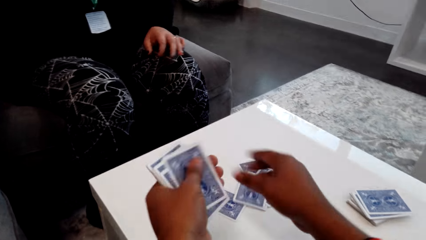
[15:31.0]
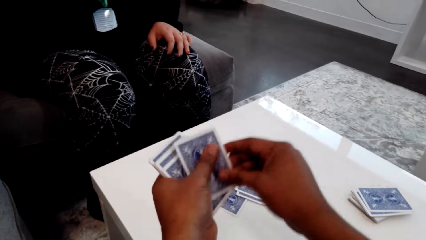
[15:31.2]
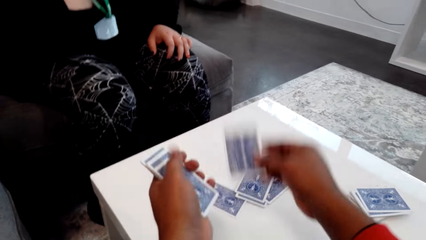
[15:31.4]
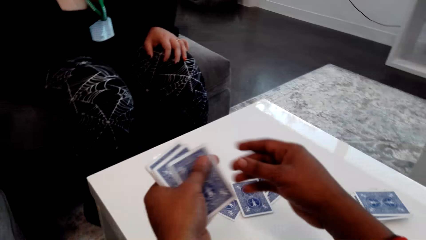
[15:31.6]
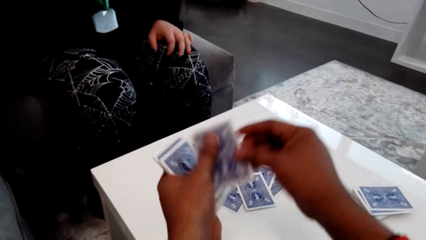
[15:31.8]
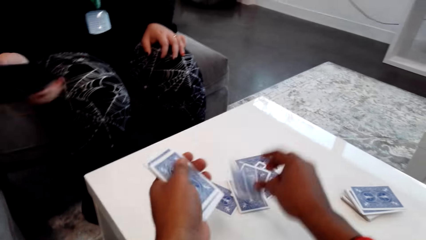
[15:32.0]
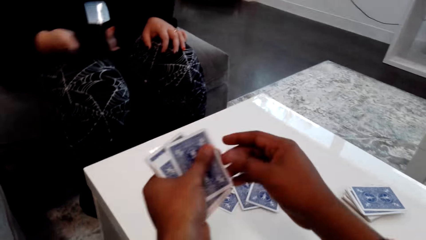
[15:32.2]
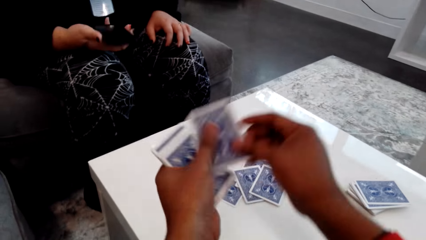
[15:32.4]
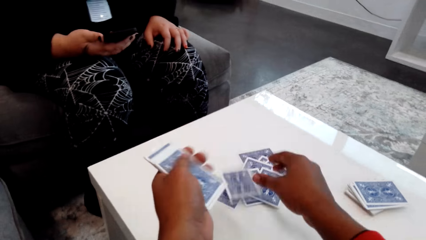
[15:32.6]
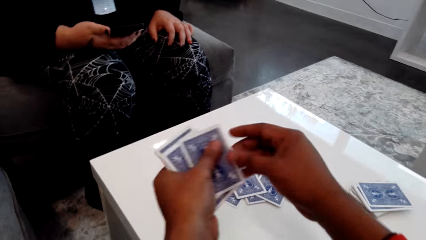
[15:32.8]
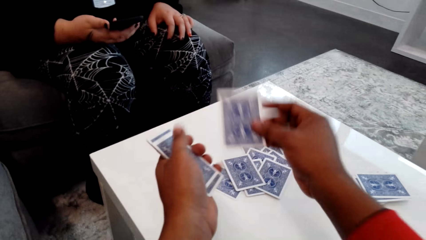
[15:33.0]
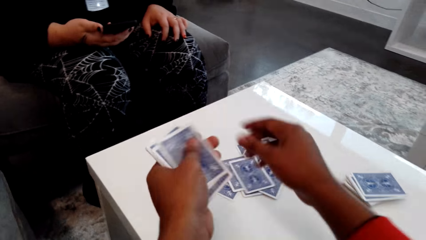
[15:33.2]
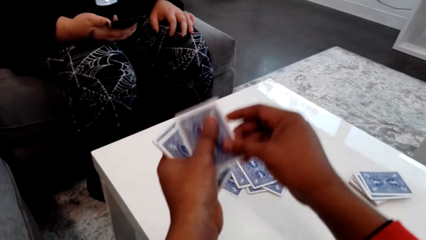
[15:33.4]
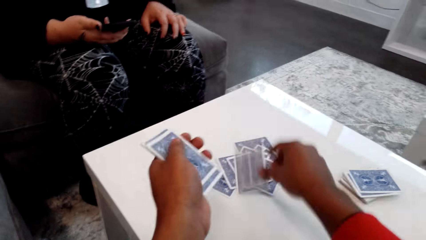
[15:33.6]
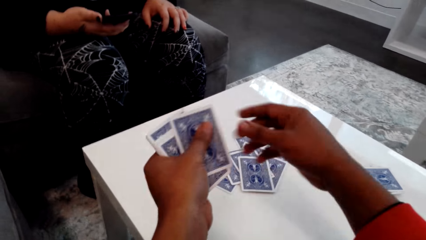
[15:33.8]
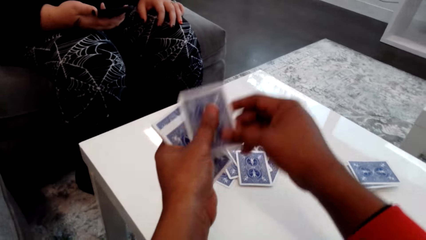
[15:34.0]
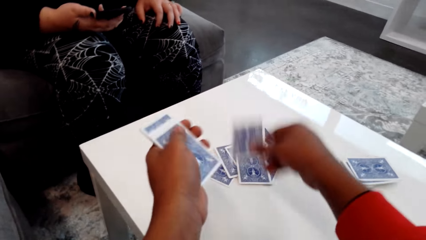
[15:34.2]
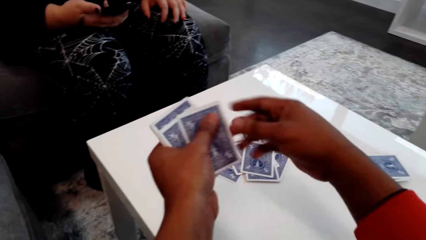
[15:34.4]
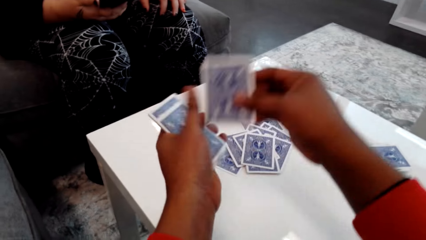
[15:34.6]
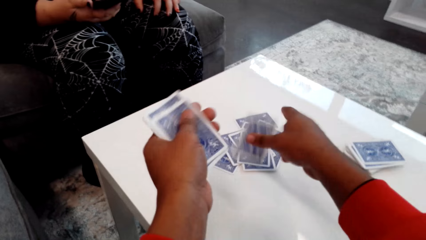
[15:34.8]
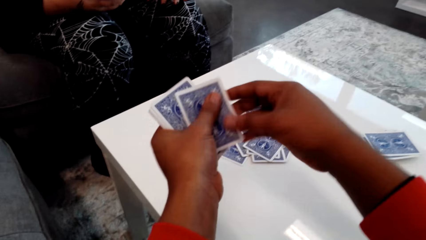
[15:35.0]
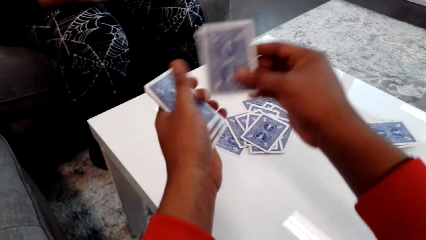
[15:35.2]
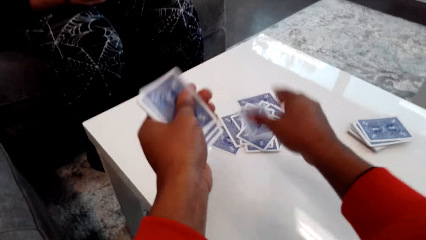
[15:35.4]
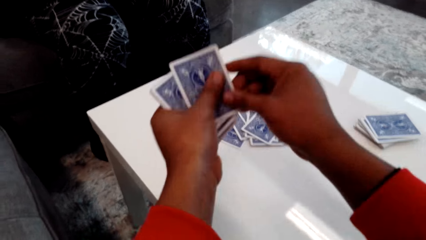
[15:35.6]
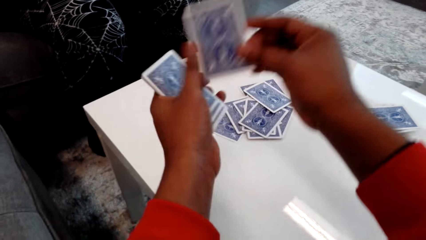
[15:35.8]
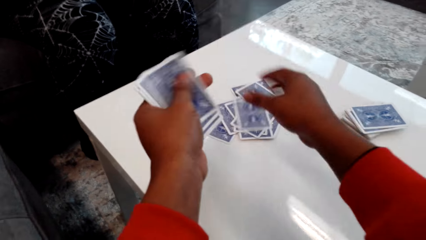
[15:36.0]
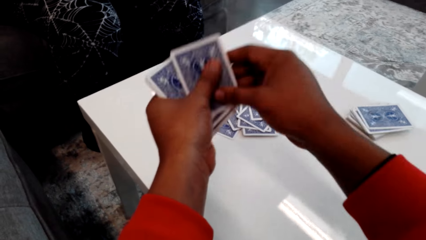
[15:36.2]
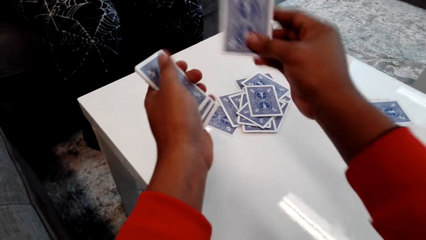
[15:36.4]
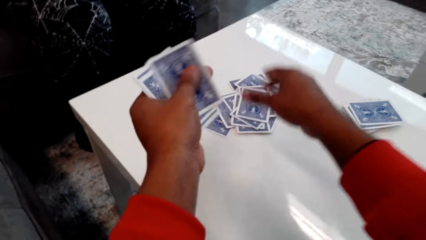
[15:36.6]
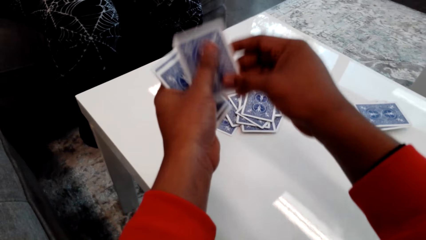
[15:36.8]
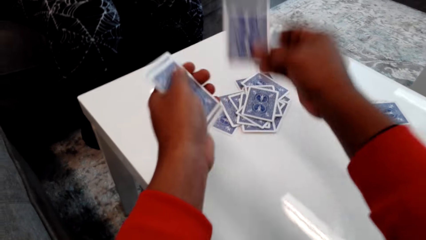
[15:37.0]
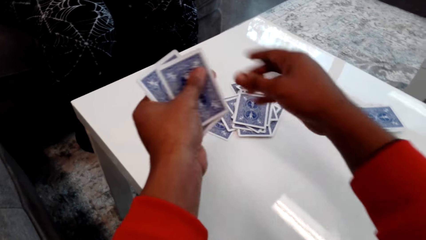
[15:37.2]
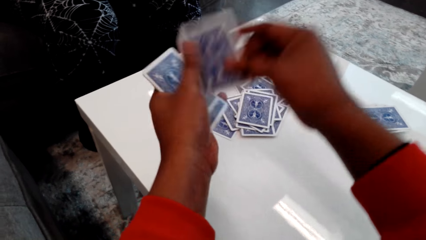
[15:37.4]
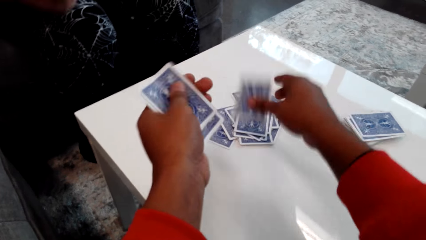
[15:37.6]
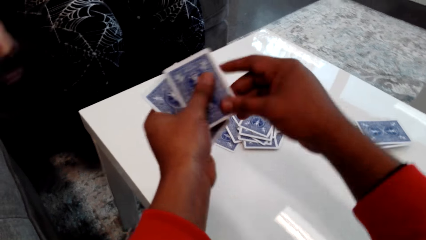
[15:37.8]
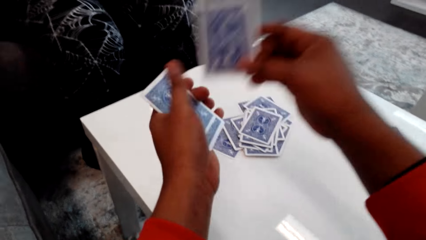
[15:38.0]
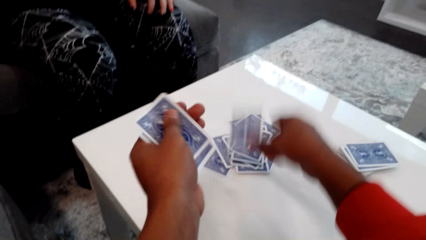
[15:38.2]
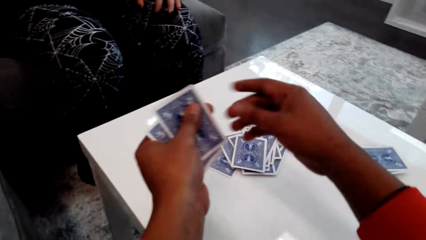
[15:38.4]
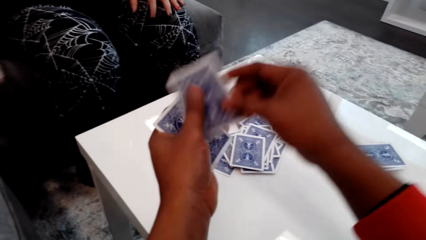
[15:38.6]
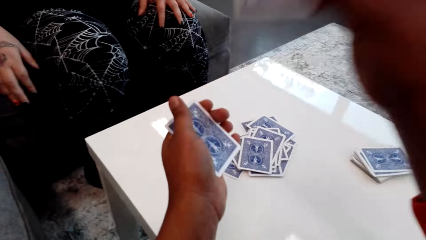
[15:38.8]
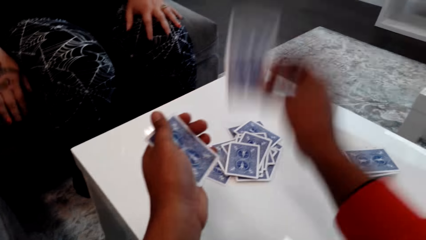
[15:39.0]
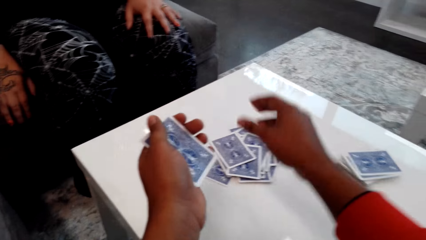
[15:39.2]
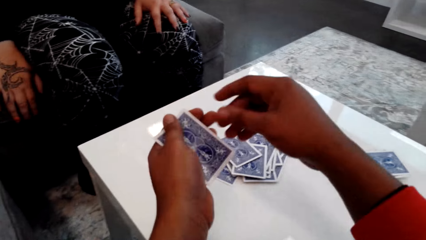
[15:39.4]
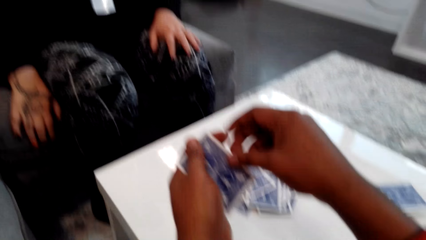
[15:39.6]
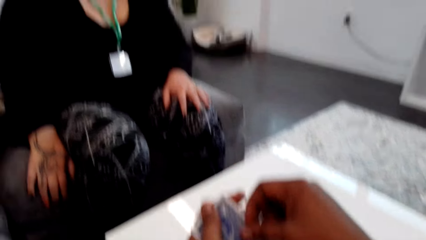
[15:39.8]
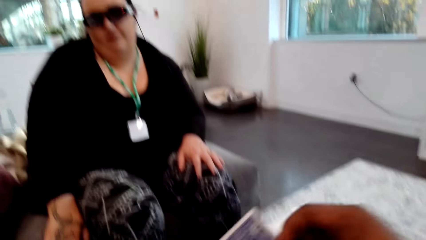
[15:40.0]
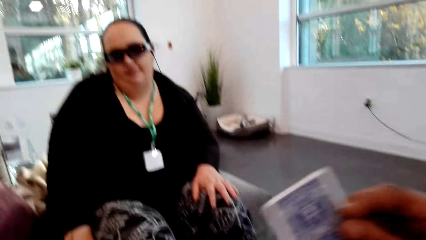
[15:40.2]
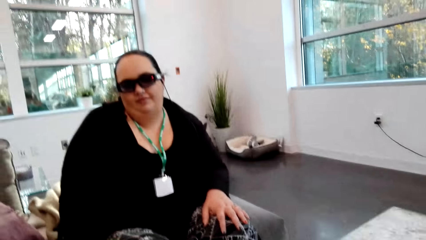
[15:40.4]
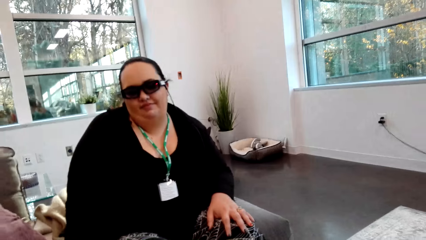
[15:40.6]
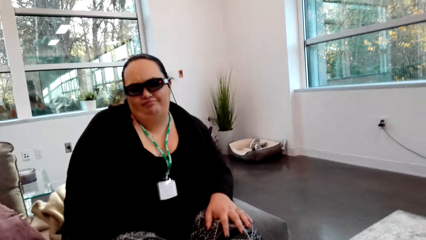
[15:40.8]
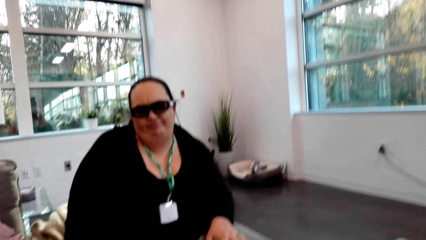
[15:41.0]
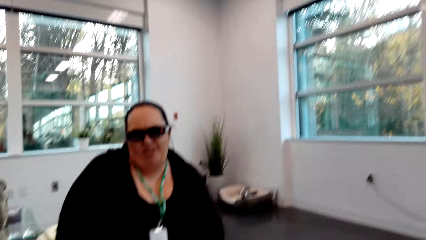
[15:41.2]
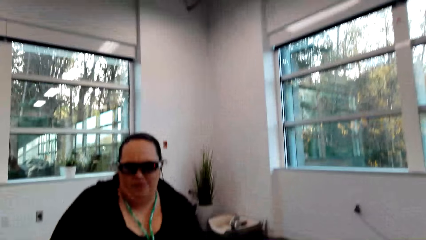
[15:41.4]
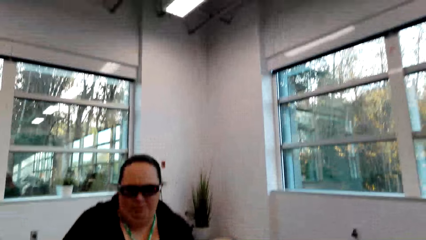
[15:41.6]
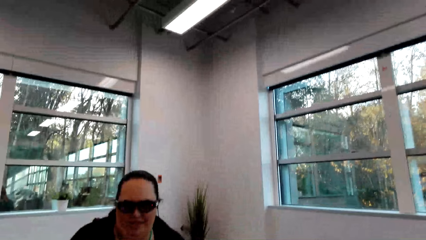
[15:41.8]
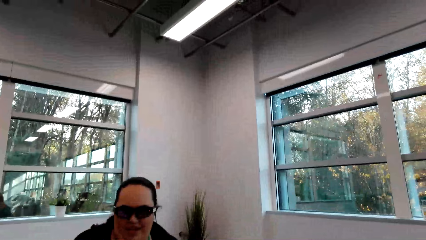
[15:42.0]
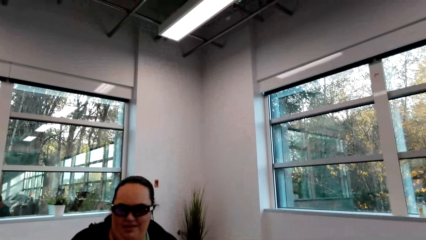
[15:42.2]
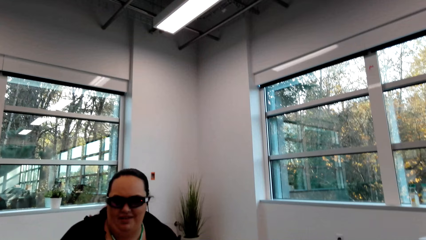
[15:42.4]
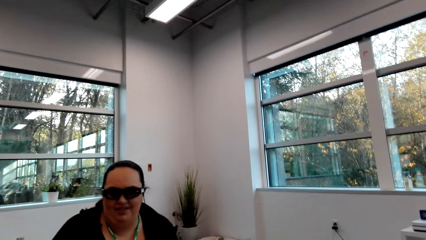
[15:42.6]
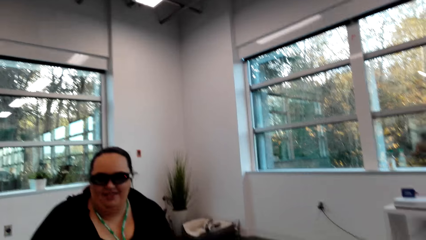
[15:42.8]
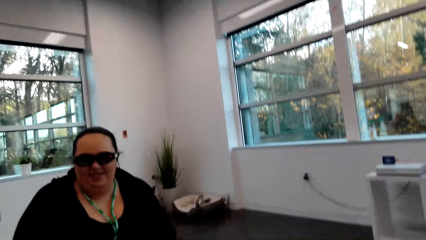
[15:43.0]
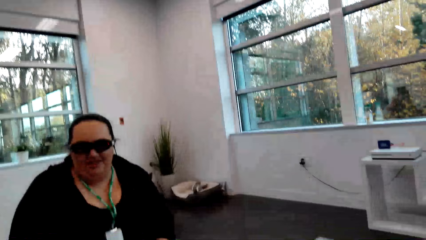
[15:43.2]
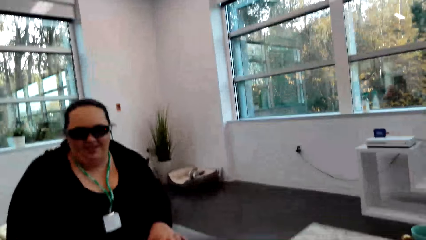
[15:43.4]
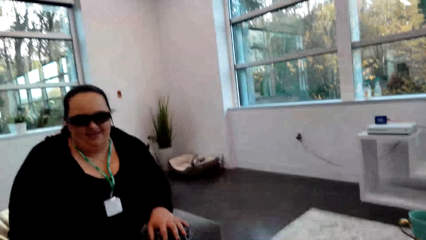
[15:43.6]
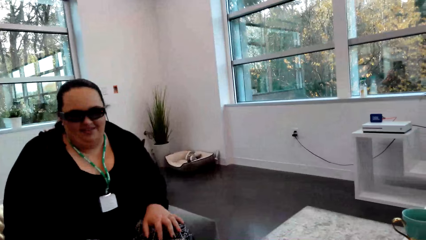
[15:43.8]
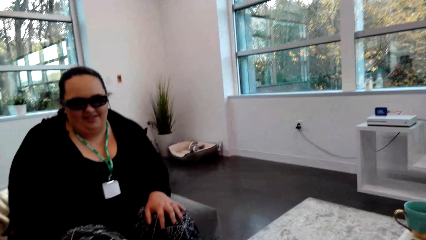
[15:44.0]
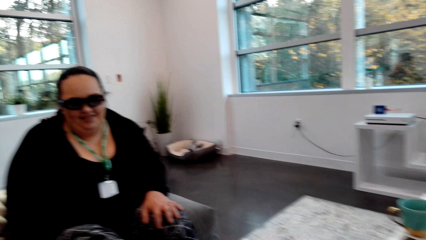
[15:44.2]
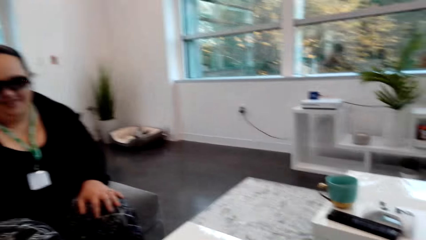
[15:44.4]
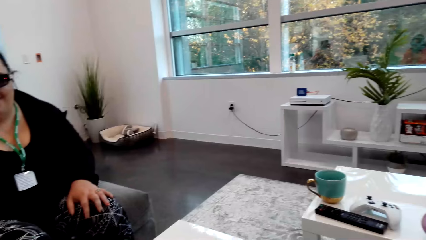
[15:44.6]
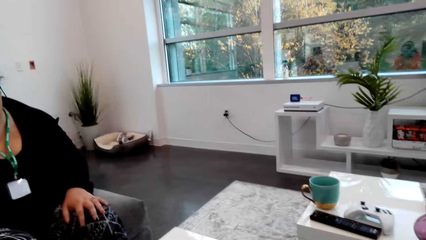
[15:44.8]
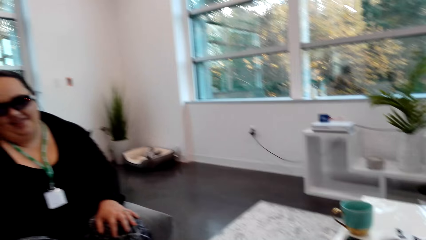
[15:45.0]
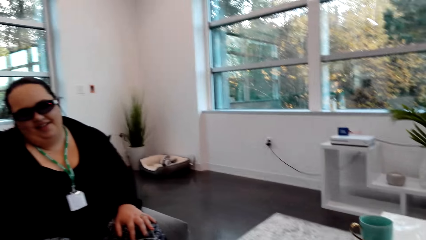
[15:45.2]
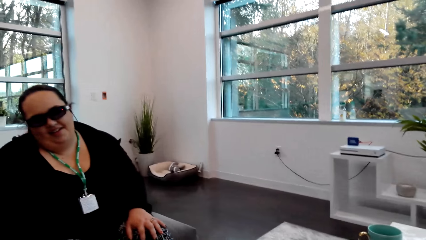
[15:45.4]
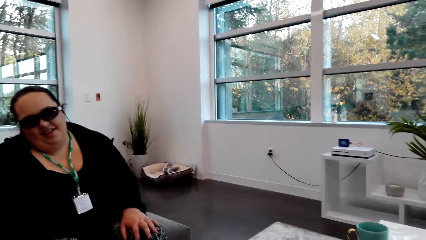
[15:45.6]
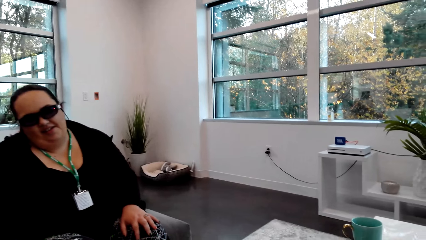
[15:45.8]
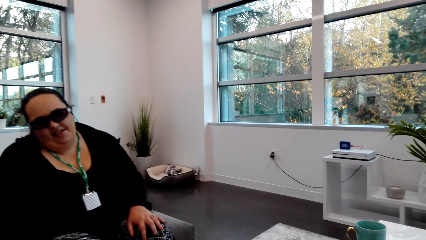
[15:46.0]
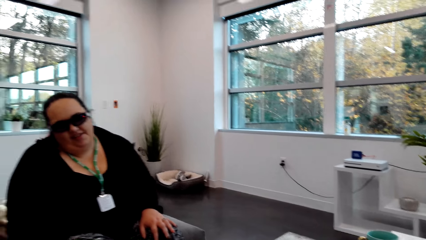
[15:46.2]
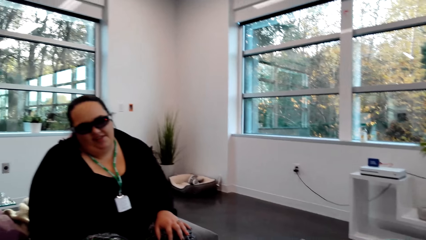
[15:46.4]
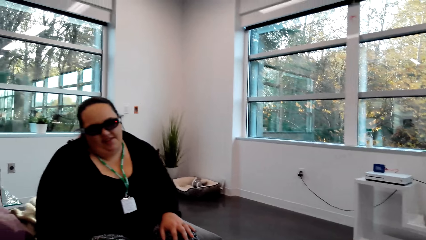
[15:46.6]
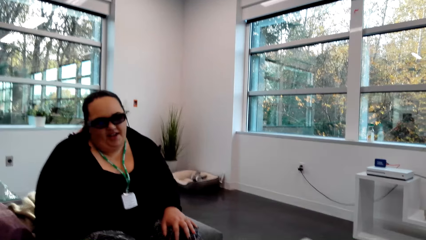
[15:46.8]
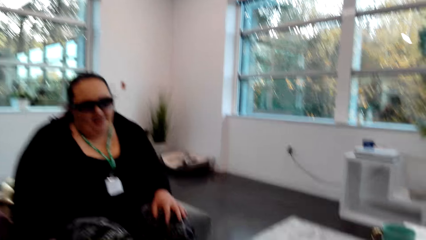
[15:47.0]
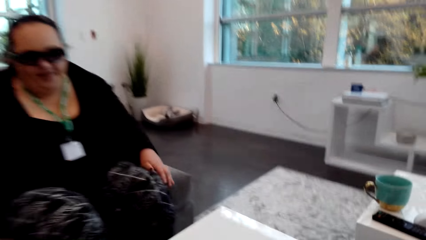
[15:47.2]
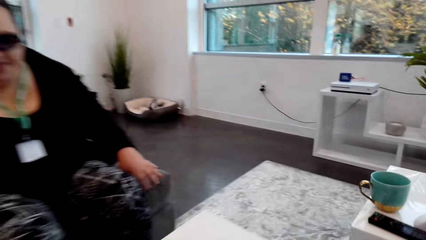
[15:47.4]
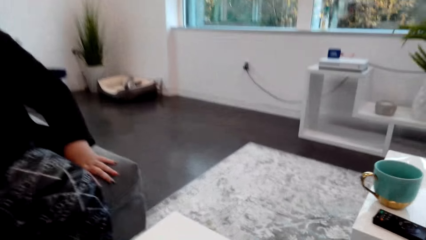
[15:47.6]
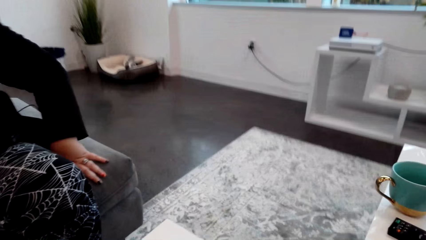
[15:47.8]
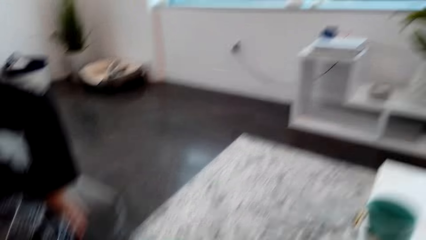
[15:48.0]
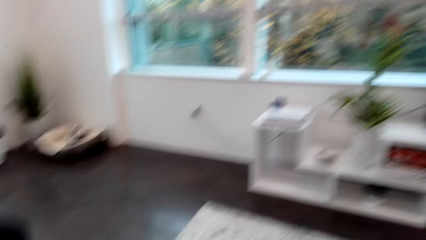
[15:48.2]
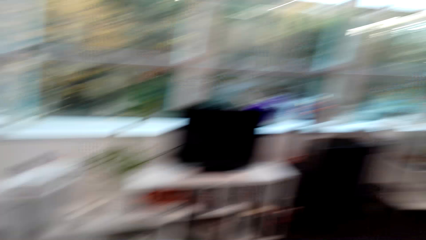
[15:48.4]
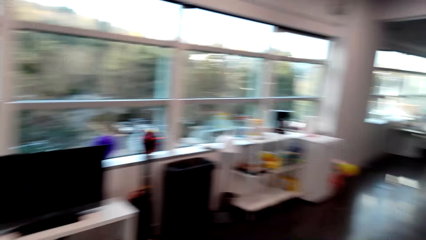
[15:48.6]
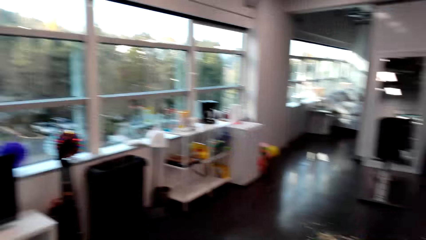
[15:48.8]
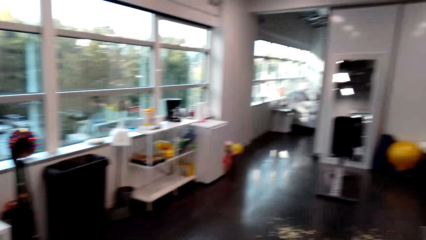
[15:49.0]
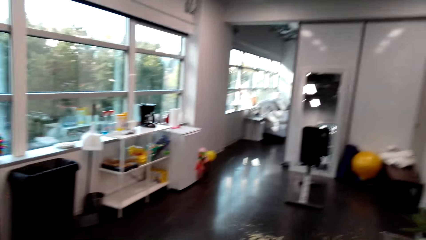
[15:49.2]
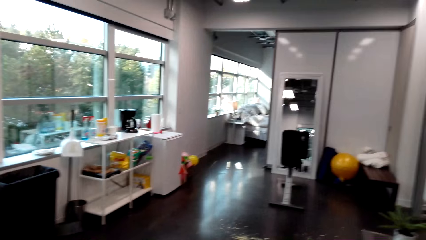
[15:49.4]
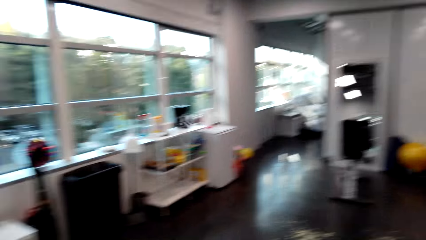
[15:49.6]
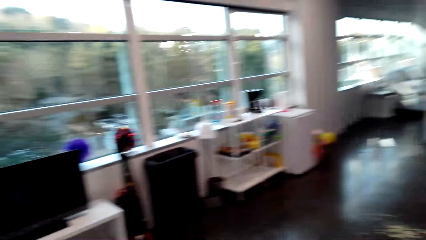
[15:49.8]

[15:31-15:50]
The lady smiles at the camera wearer and converses with the camera wearer.
